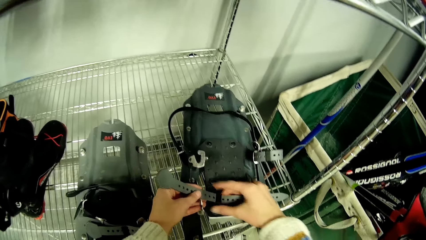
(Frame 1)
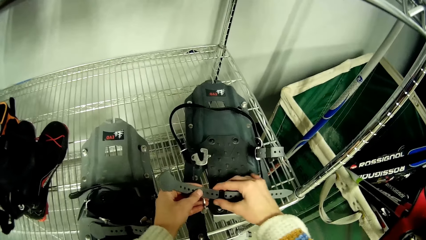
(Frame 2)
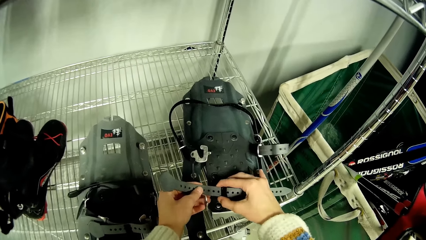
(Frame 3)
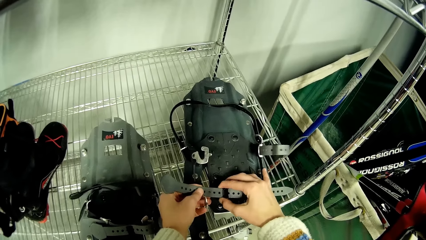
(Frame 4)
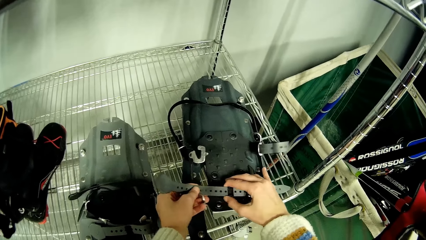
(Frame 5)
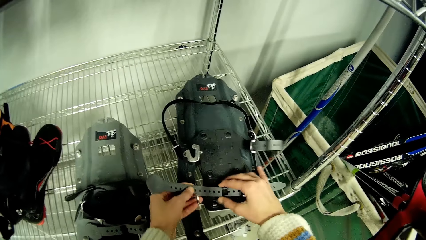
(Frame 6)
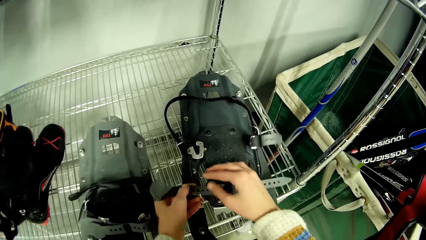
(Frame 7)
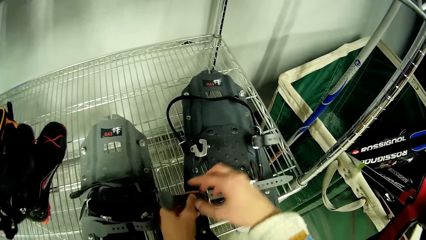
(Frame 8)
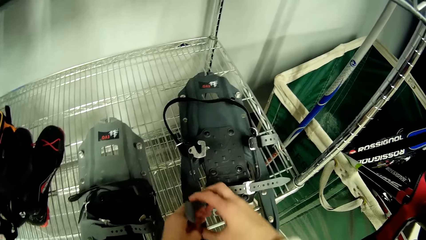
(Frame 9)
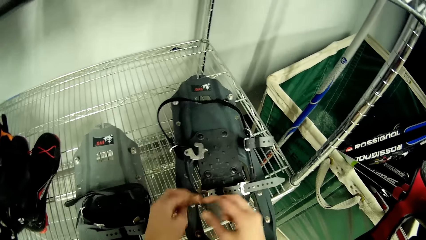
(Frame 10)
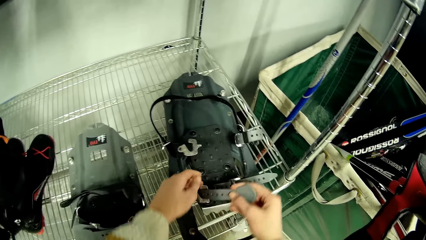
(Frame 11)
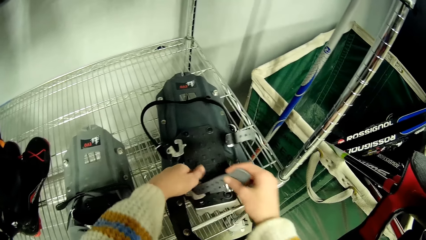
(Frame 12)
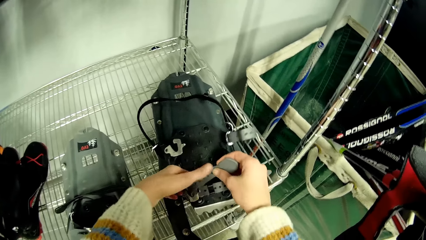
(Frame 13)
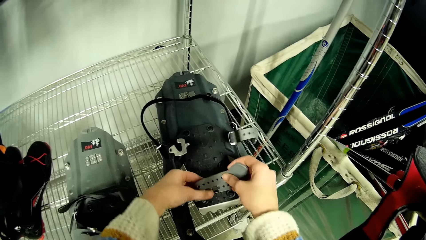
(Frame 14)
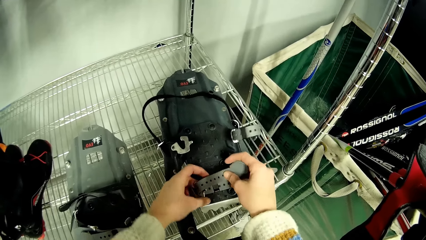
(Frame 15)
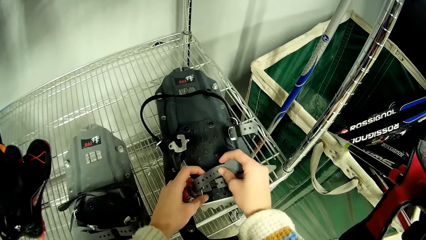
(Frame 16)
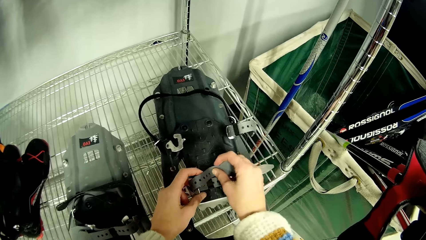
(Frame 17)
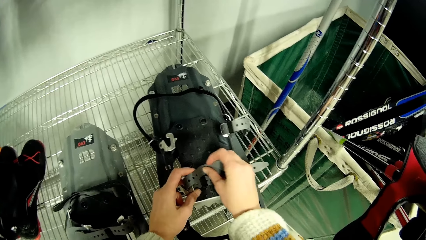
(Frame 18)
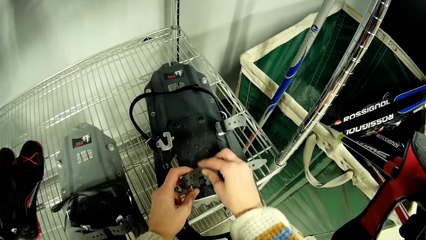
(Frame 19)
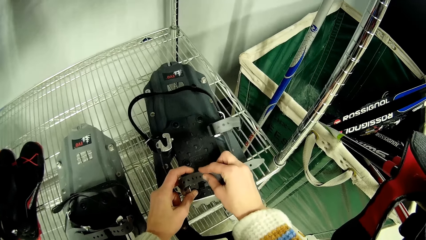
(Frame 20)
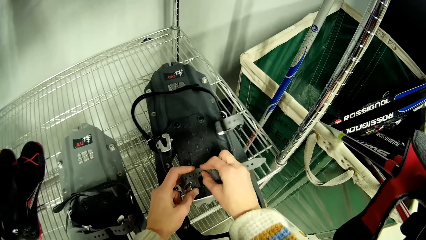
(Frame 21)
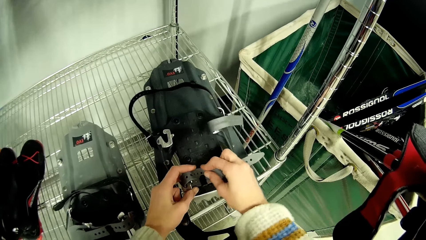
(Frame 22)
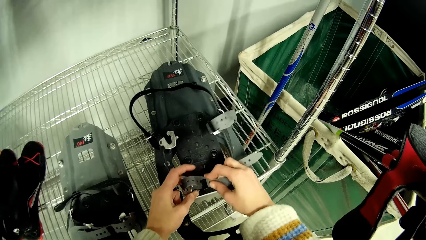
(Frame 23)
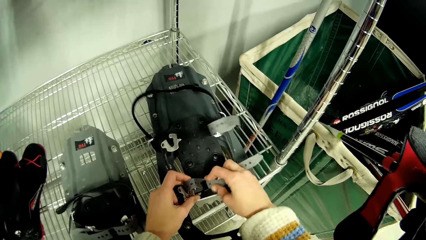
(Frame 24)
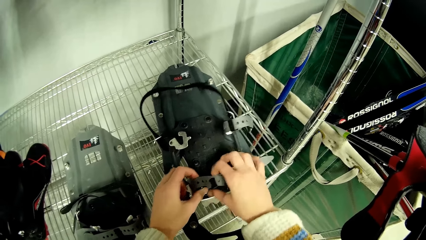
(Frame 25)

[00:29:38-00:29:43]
The camera wearer fixes the parts of the skating shoelace on the rack.
